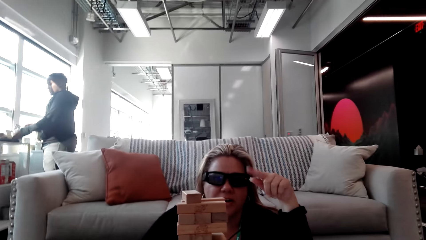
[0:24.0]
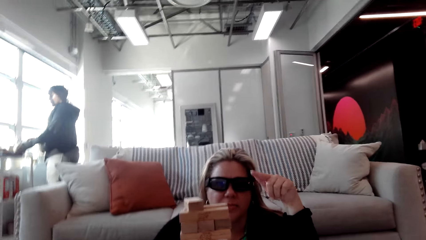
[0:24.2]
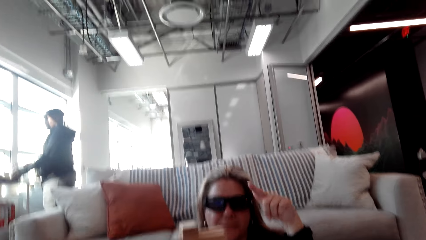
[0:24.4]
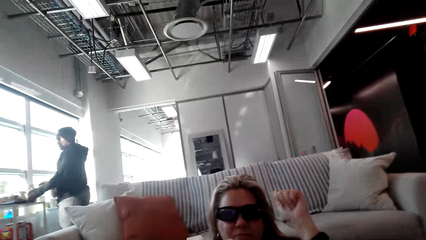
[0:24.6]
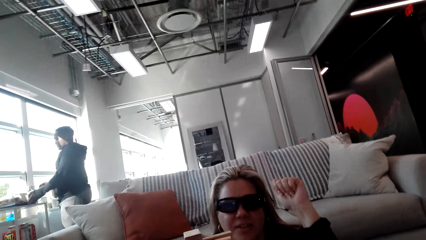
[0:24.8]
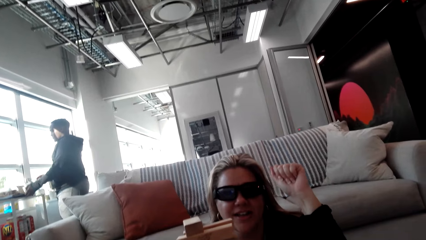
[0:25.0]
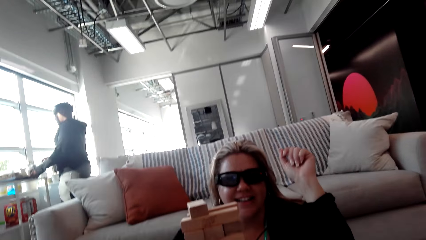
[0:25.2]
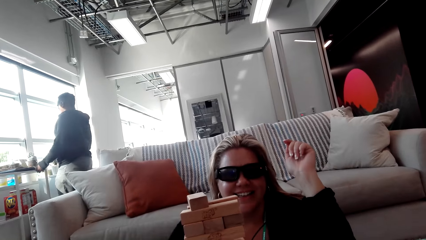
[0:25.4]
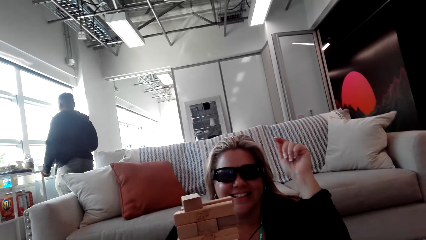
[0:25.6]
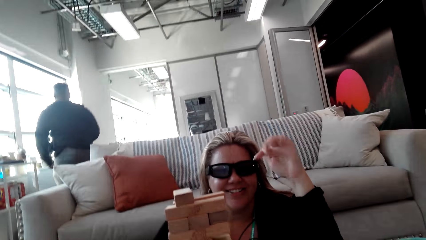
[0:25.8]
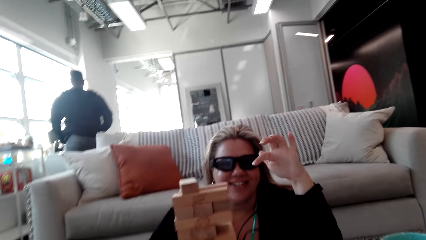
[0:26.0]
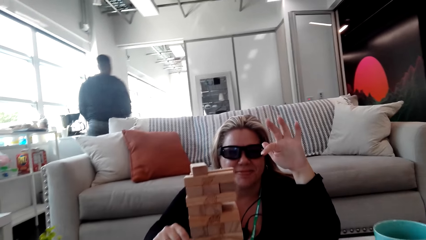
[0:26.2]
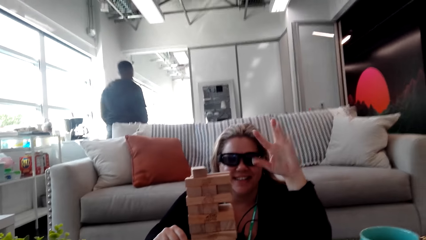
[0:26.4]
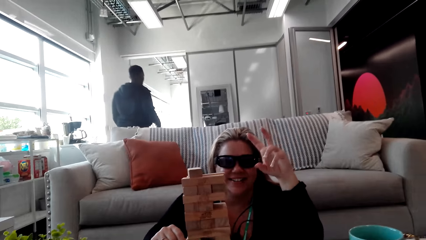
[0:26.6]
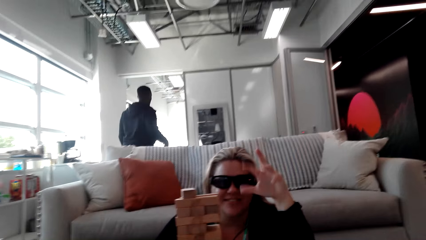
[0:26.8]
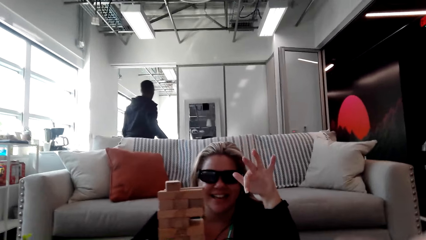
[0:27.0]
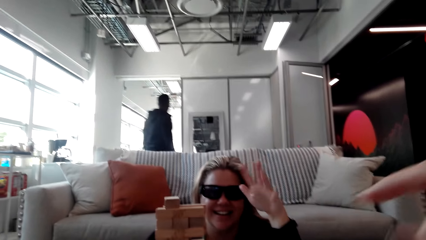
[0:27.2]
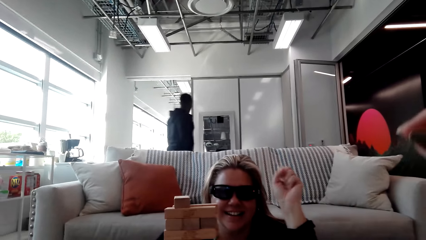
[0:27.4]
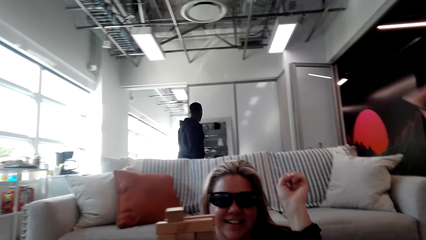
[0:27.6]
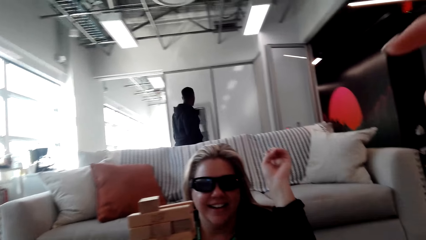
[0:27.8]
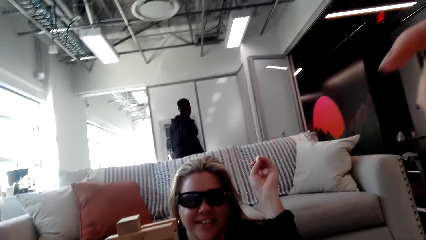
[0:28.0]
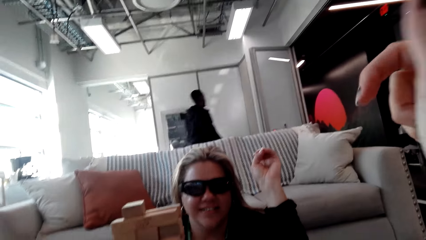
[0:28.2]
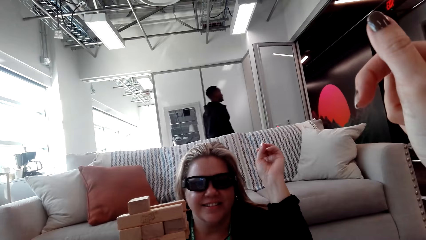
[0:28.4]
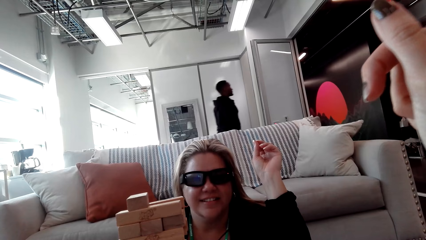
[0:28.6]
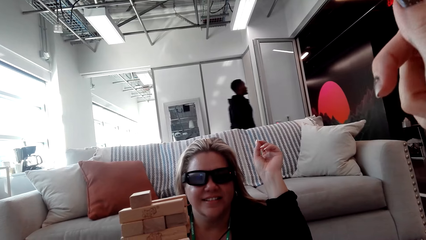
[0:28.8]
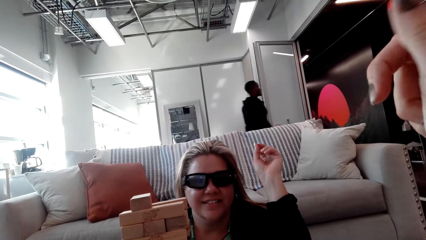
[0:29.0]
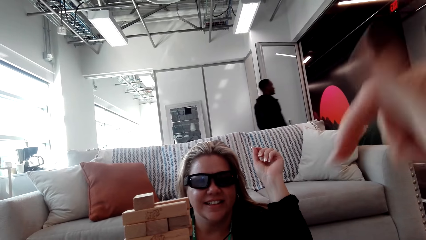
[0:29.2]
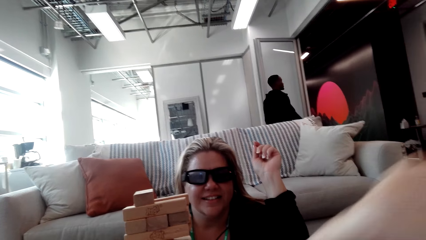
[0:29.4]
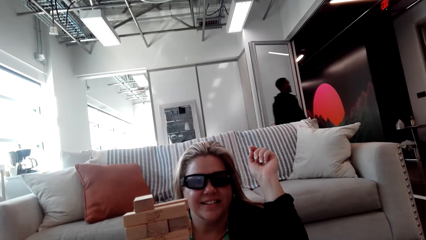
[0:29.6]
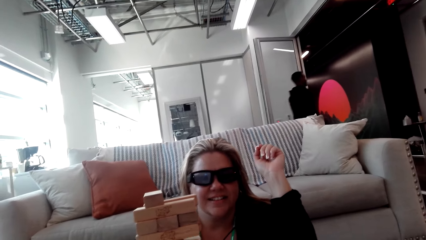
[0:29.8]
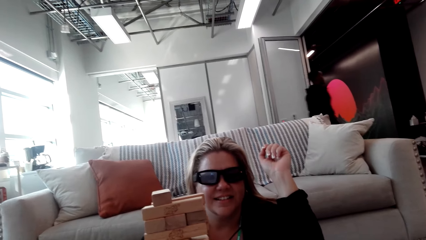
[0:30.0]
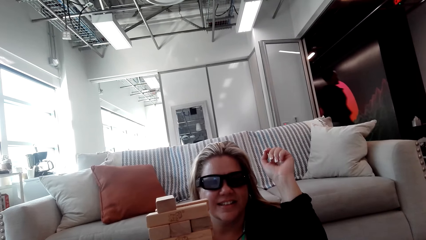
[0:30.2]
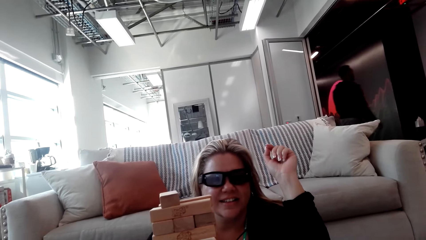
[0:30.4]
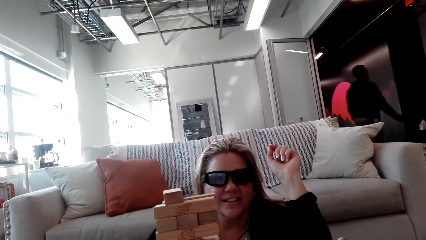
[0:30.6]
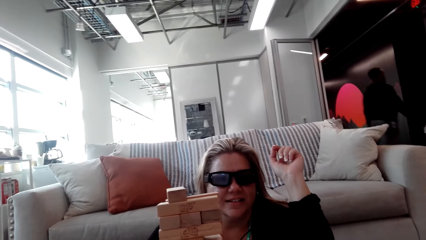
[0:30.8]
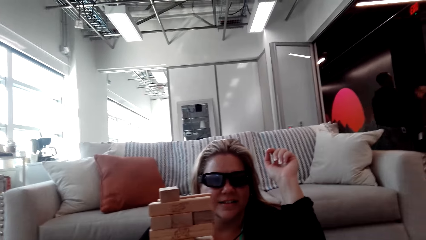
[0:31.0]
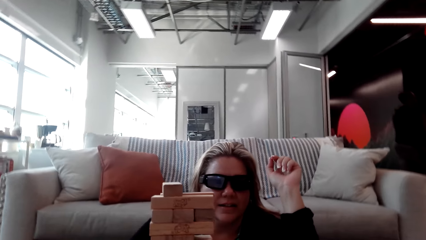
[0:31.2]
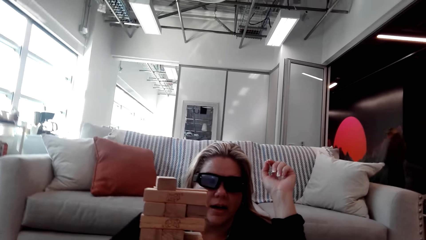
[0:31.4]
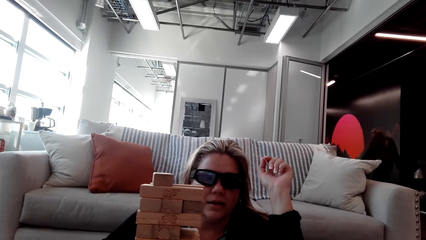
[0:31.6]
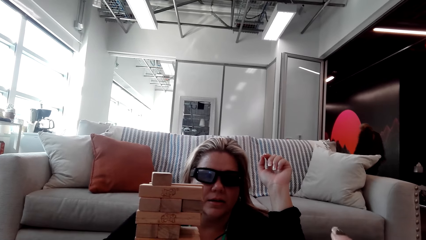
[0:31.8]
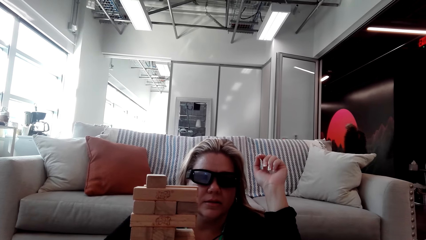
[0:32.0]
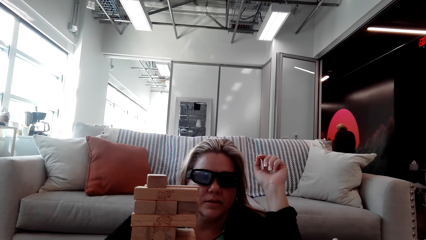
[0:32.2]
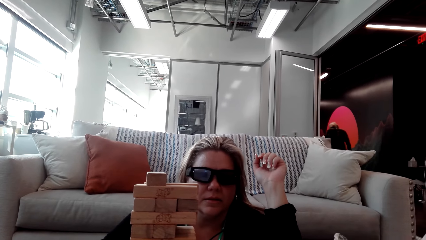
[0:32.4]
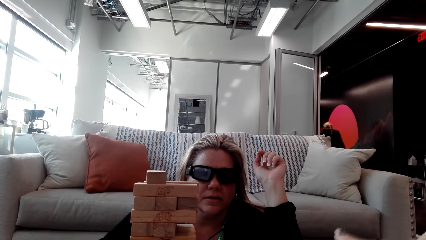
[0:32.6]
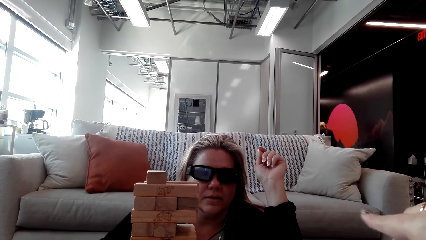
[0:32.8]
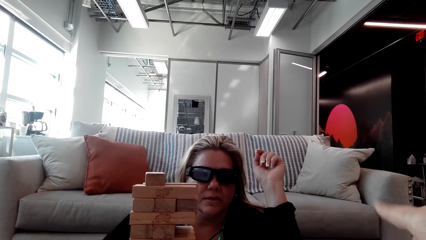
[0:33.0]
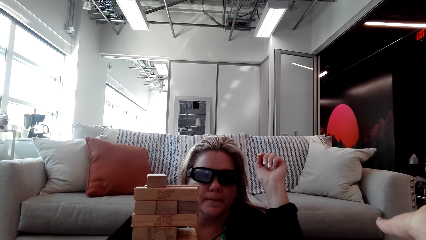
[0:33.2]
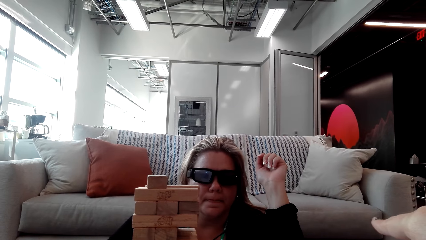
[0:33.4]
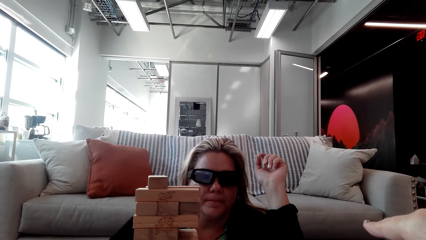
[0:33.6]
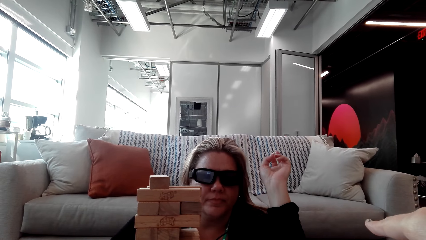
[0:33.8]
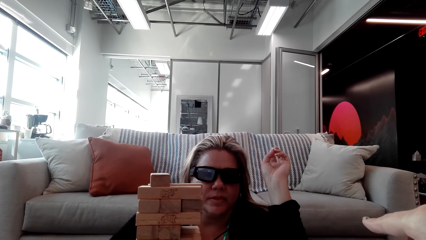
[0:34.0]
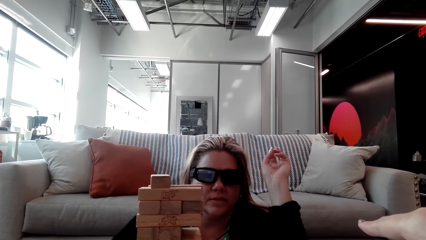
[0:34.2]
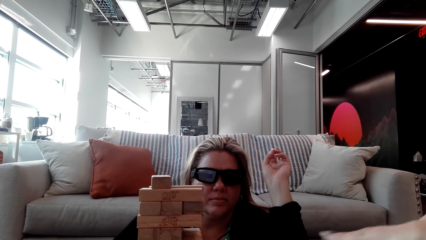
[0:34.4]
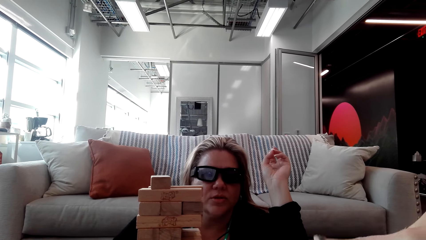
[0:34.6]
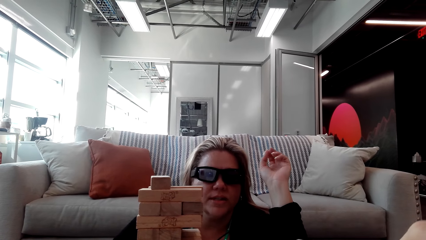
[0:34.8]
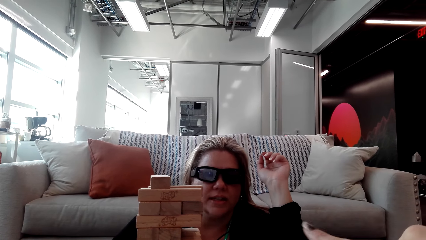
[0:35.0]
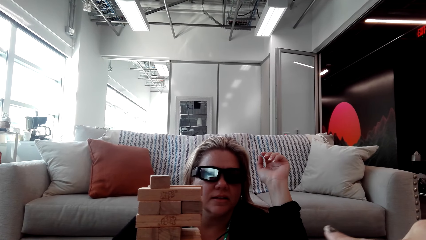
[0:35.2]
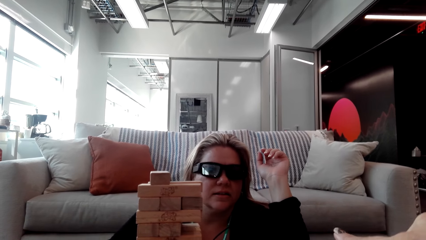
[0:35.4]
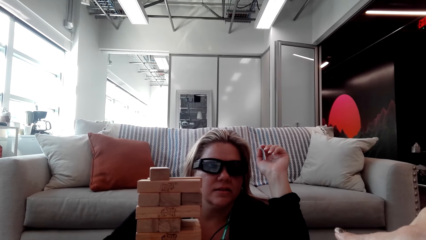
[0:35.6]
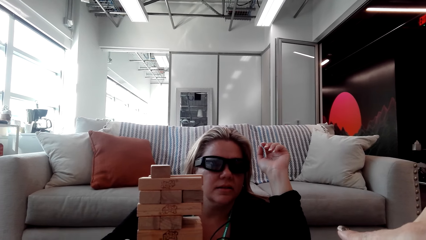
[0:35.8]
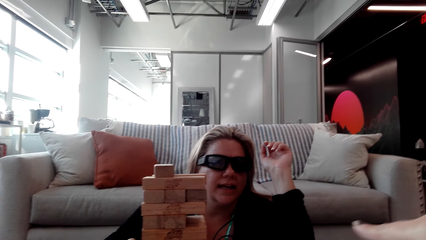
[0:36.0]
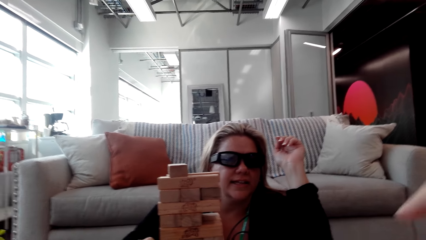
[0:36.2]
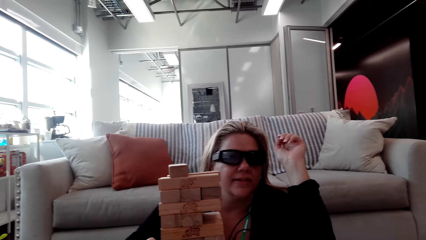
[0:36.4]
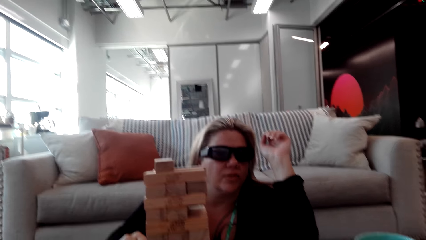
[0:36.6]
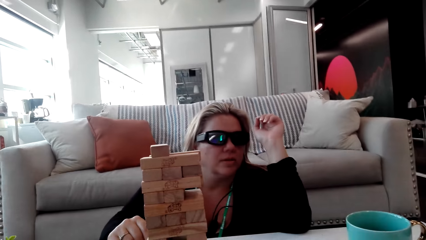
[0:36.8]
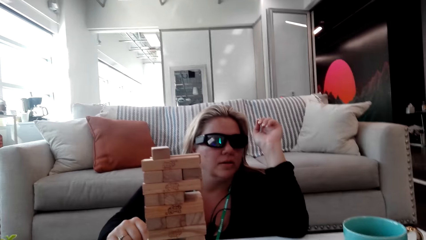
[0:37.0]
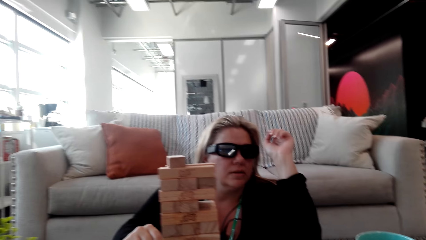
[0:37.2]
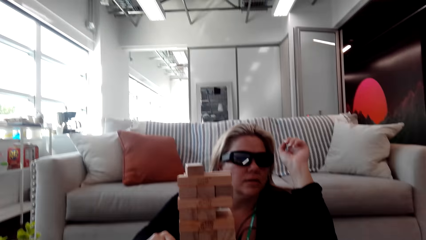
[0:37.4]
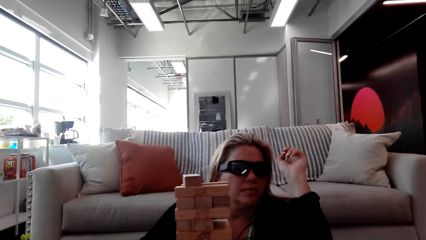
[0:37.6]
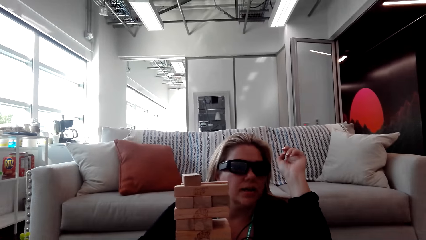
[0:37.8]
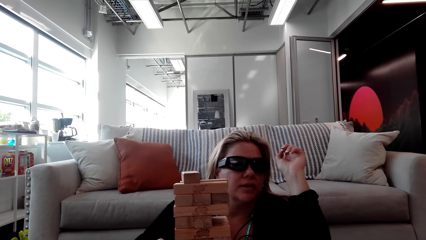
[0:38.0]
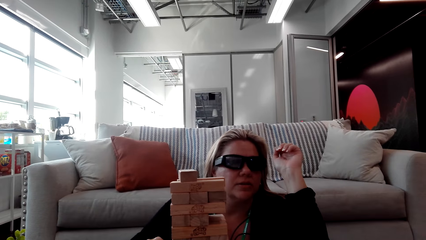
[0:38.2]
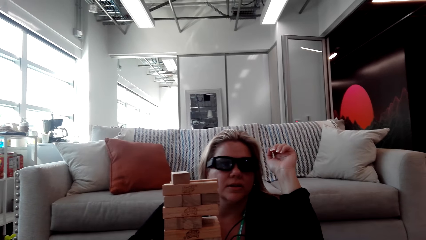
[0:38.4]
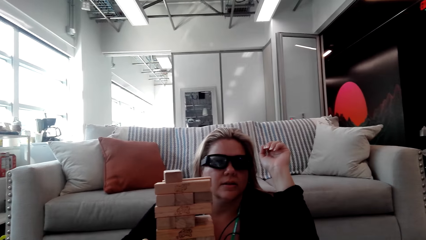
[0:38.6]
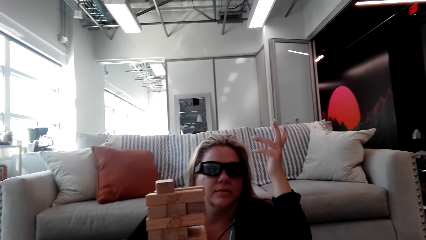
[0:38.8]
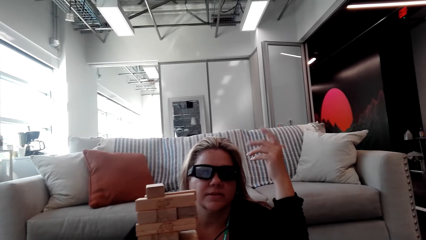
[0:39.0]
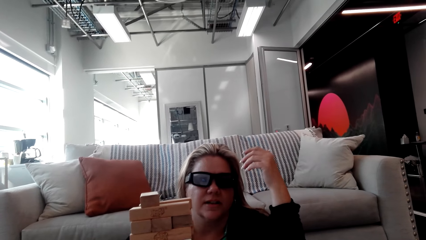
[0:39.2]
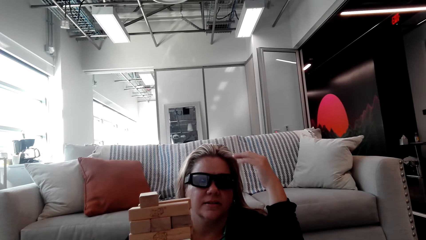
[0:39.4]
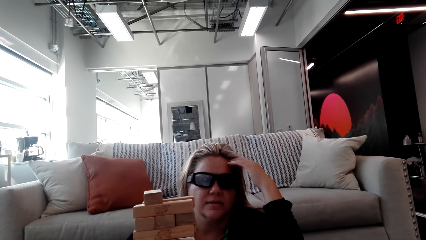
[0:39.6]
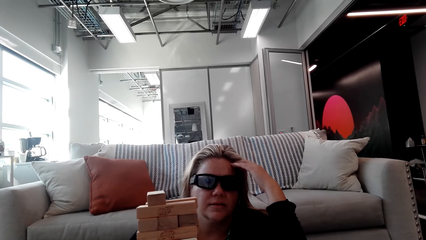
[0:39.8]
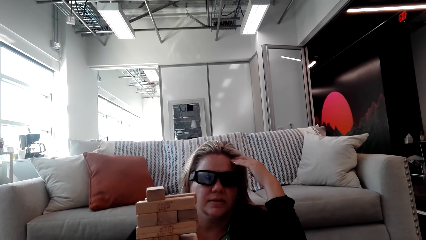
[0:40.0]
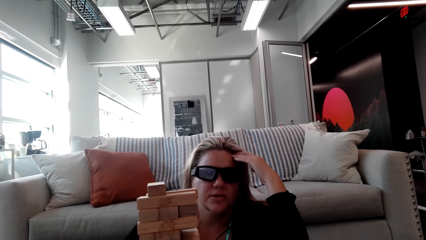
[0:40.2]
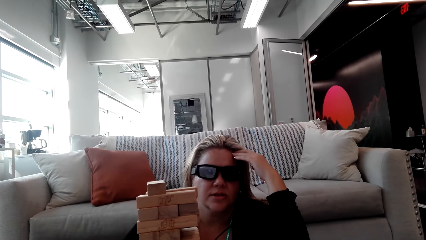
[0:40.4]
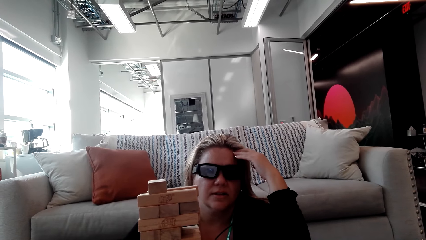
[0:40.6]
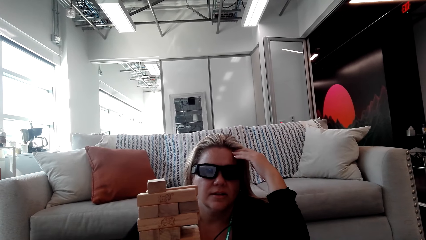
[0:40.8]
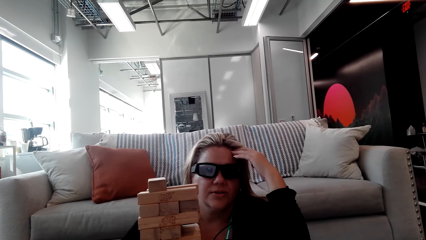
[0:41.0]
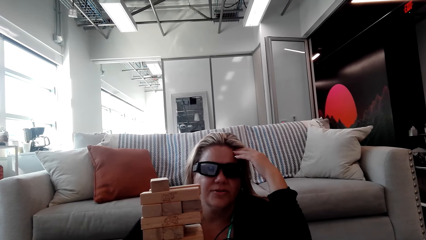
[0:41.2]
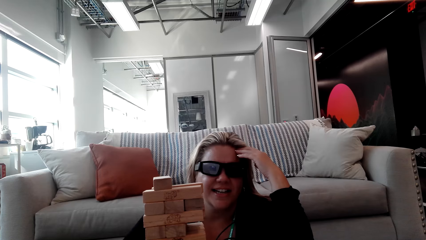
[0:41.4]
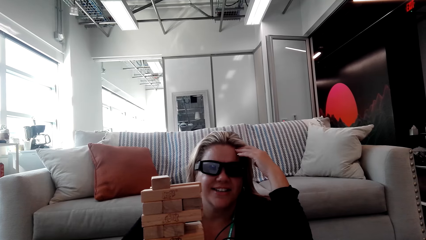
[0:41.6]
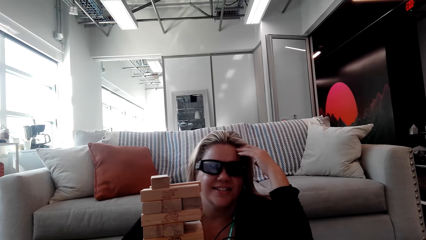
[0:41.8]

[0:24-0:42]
A woman moves her hand. The woman talks to the camera wearer. The camera wearer lifts the hand. She moves her right hand. She talks to the woman. The woman talks to the camera wearer. The camera wearer talks to the woman. The woman holds the head with the hand.
